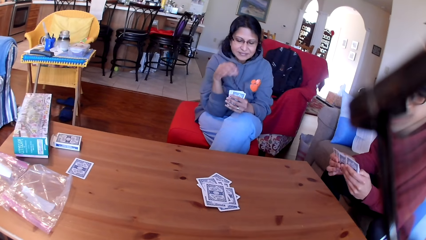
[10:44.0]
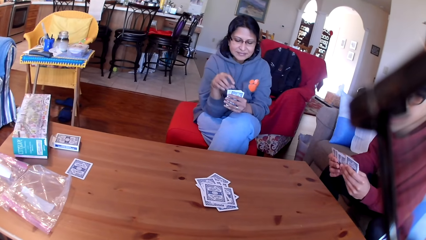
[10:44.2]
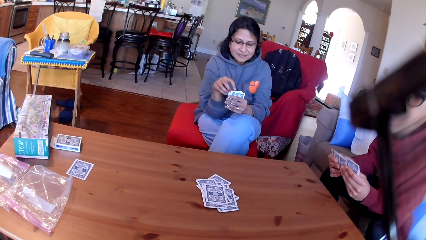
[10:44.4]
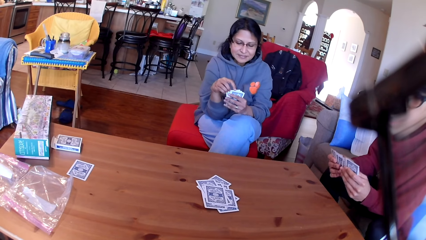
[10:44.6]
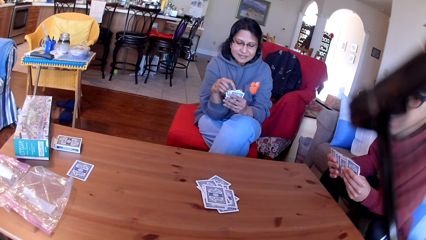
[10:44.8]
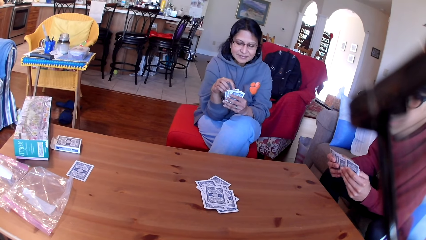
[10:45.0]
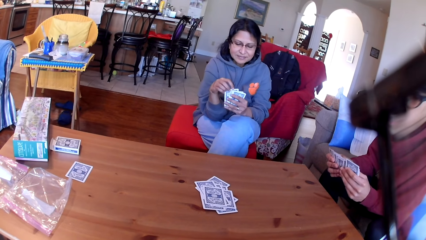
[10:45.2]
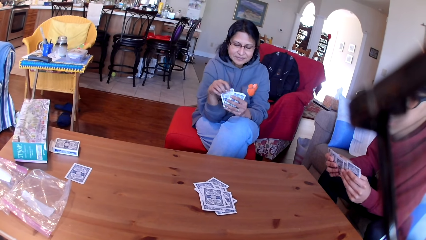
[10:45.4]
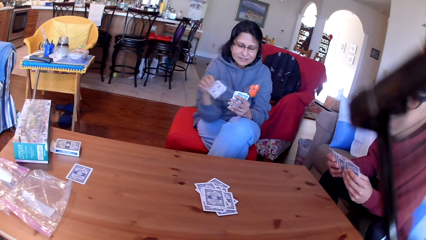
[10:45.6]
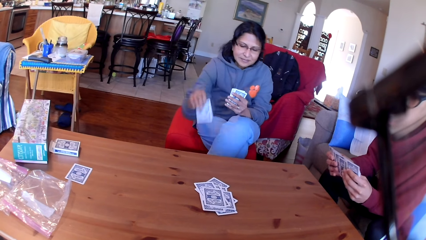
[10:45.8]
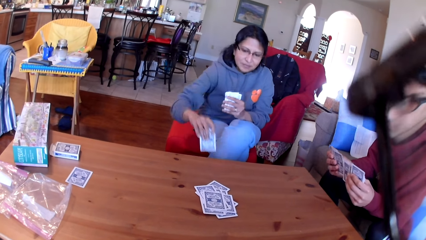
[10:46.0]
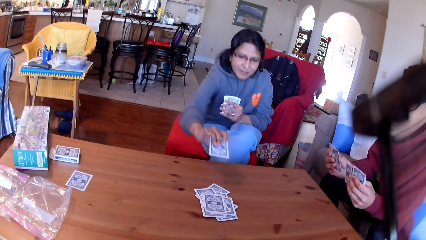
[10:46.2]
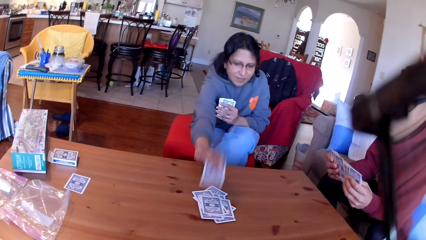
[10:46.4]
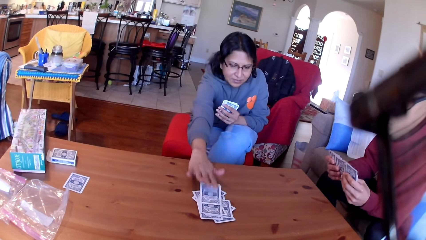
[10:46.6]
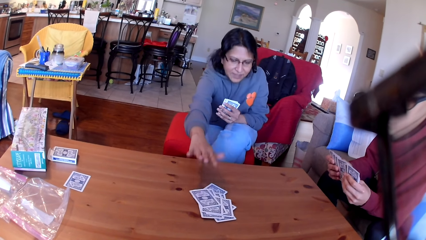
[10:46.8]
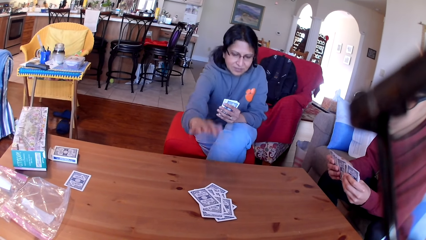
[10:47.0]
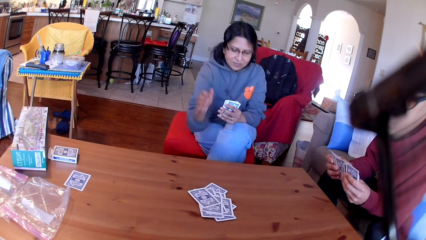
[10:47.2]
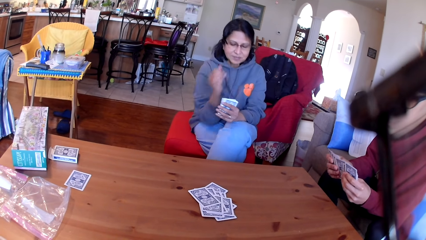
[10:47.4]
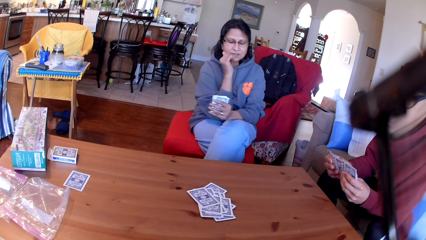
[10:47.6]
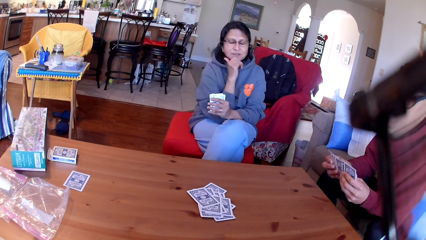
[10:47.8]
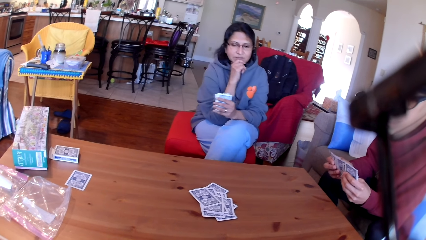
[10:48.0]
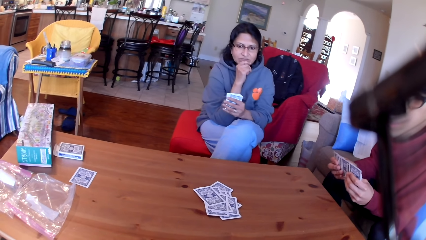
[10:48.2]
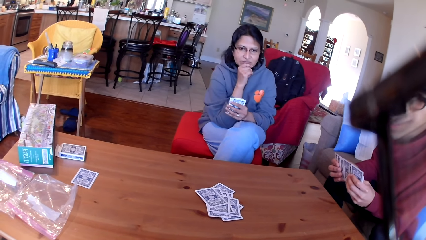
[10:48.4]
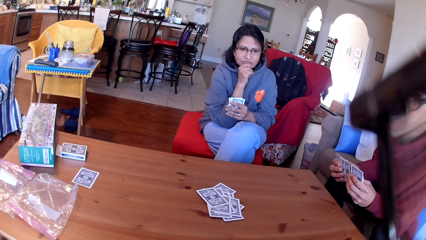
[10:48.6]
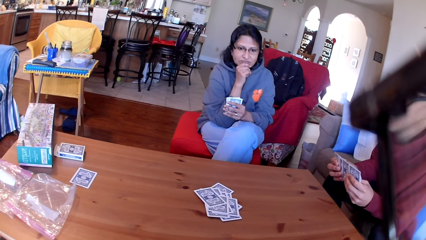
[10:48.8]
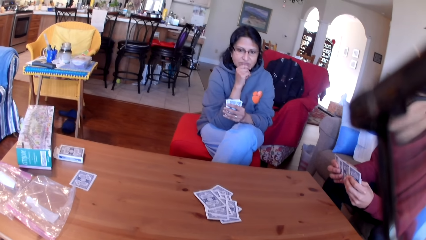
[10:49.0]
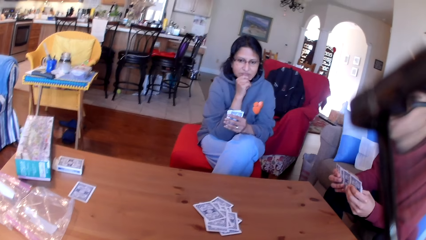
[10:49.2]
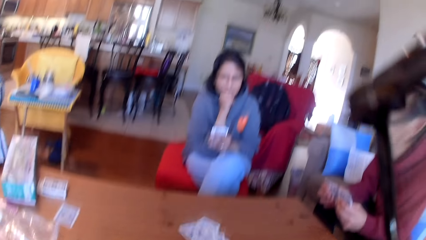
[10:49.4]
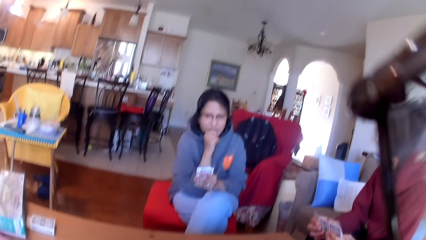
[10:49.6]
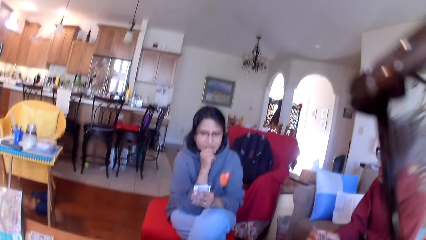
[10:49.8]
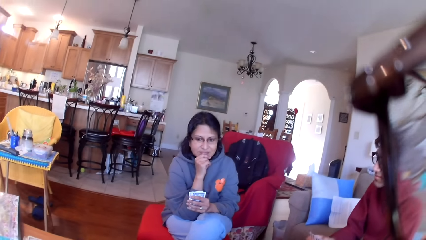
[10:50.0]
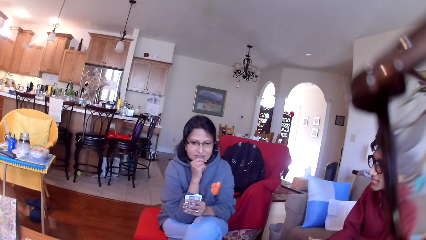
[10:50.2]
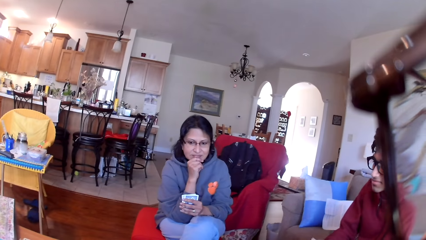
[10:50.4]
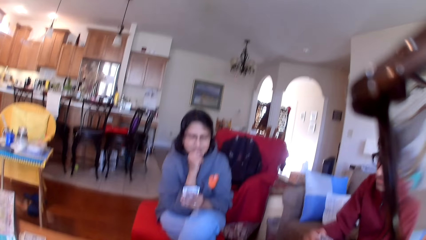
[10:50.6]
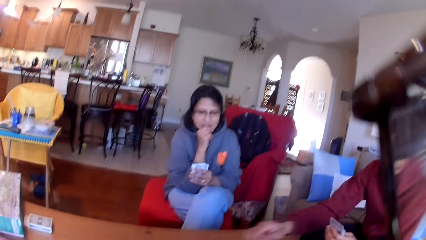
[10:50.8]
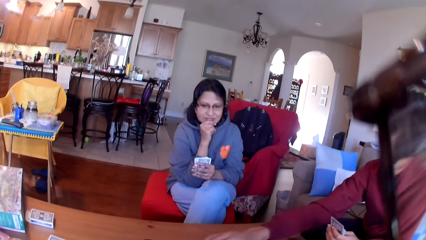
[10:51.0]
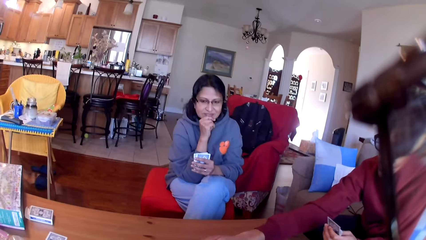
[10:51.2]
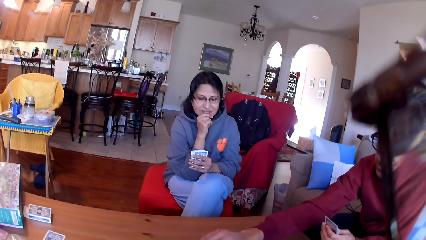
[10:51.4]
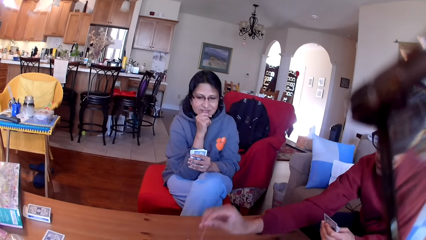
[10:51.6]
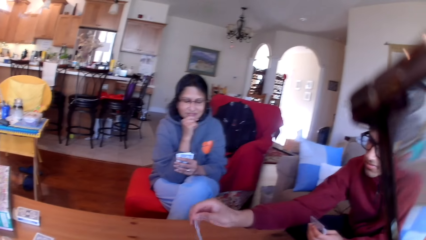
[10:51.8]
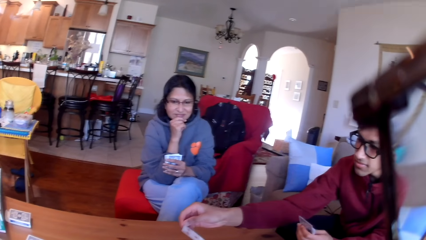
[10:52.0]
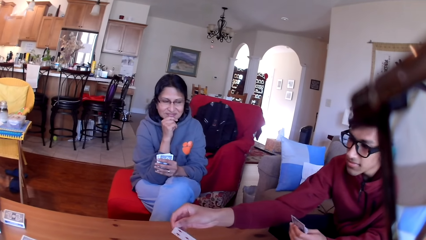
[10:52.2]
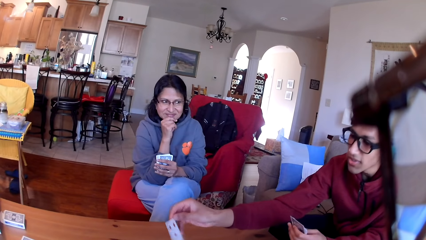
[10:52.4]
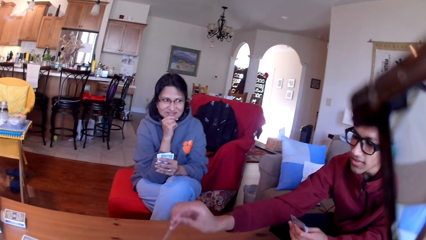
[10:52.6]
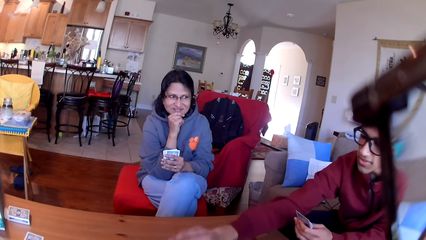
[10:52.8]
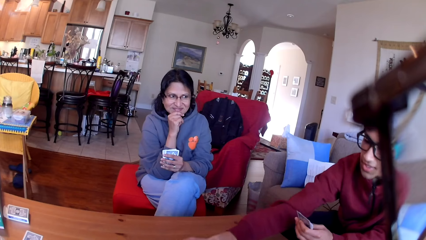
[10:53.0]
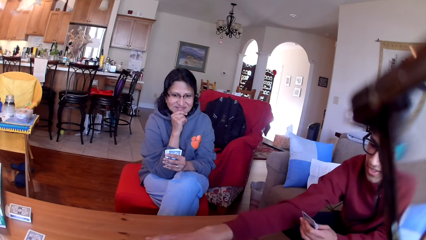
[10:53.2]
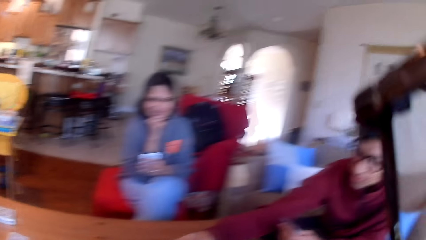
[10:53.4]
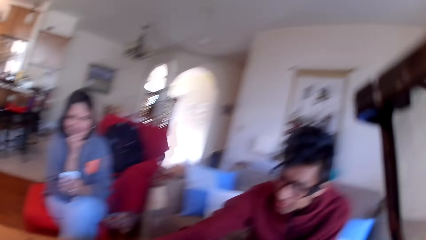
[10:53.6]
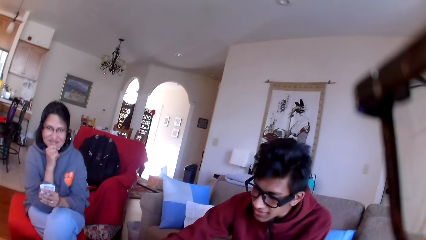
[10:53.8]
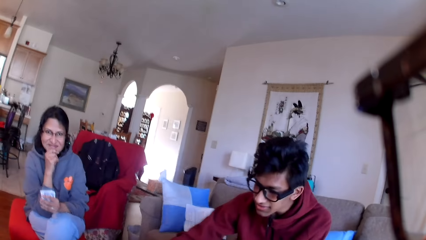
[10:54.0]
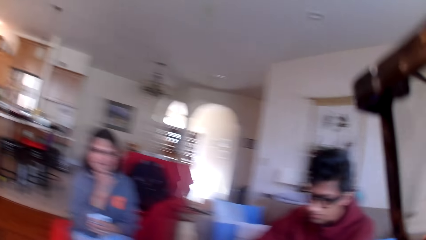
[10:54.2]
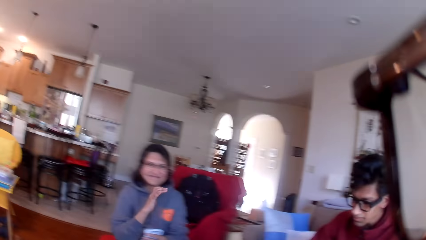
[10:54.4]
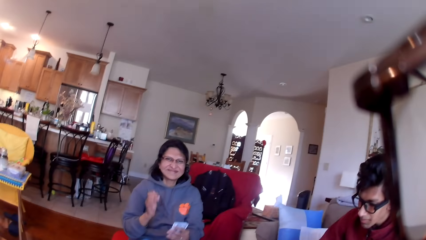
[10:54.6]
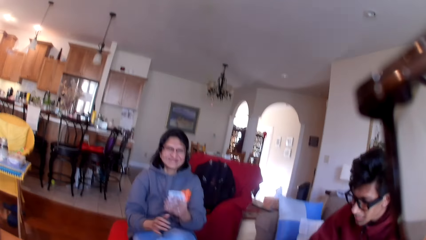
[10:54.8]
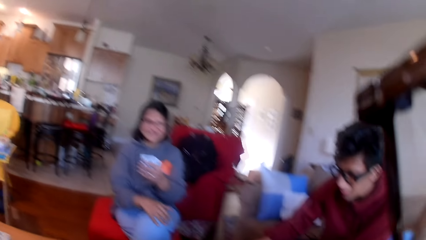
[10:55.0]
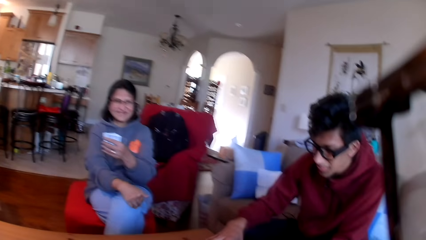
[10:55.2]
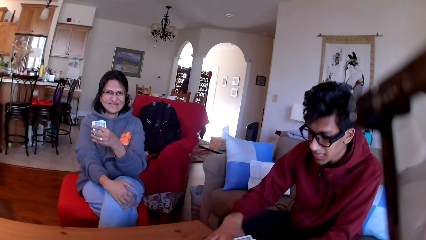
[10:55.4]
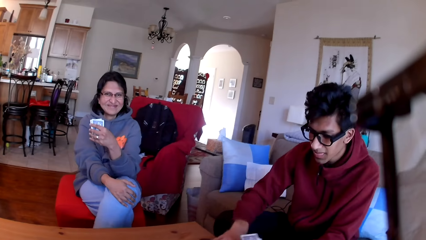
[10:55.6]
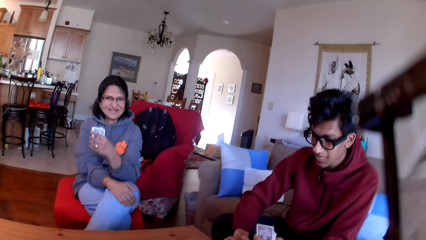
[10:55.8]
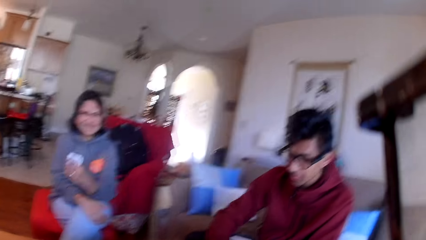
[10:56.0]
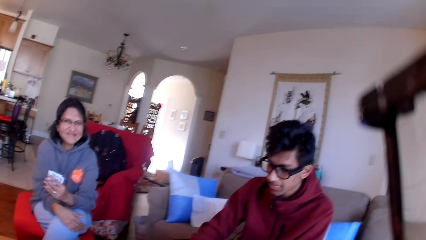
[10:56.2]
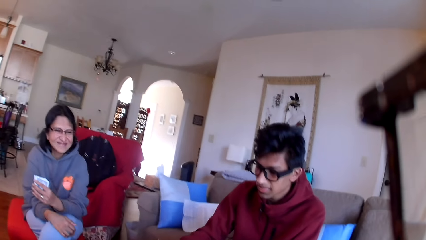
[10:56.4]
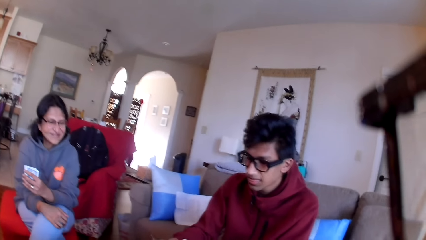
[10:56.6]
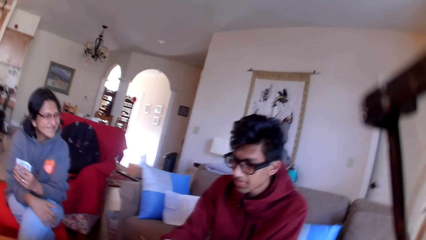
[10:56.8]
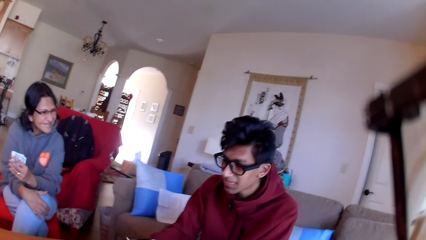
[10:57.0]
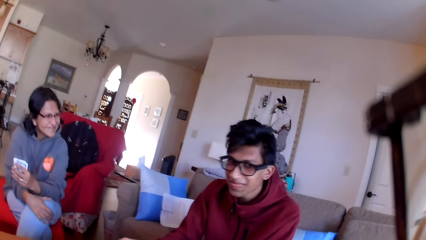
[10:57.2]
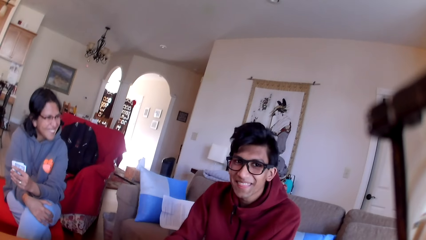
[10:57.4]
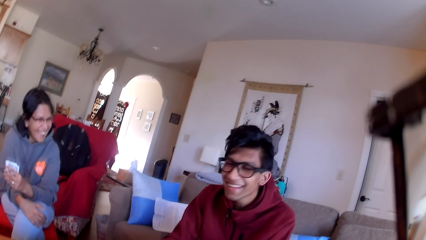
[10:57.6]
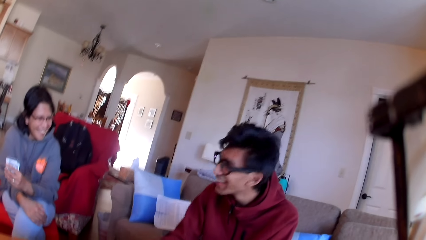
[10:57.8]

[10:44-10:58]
A woman places a card on the table. A man picks a card from the table. The man looks at the card. The man picks the cards from the table.

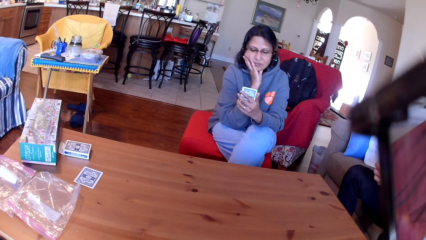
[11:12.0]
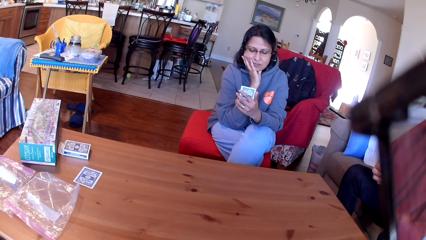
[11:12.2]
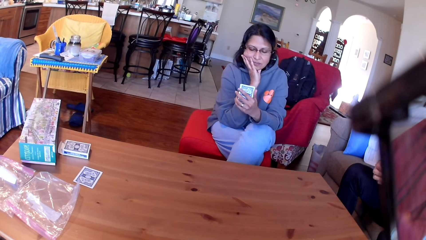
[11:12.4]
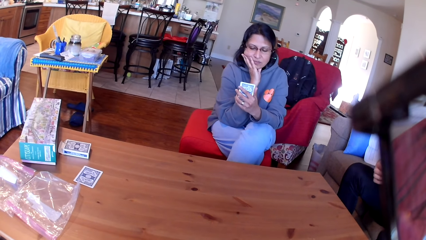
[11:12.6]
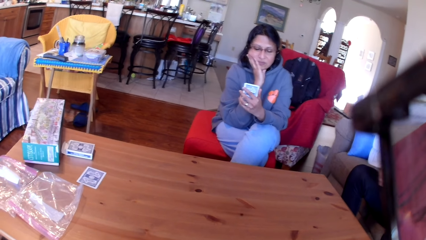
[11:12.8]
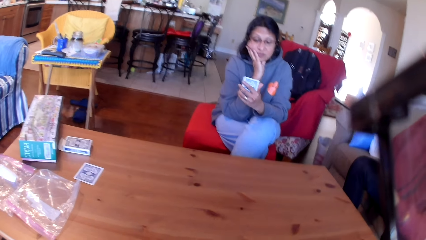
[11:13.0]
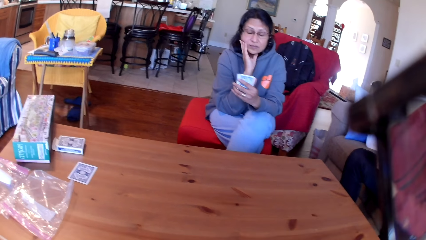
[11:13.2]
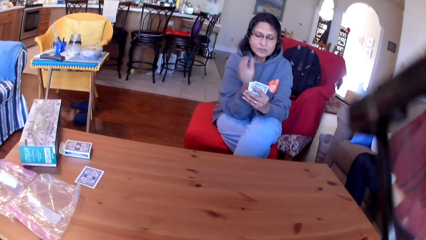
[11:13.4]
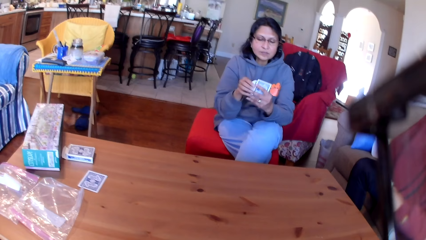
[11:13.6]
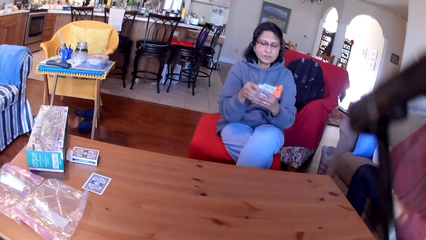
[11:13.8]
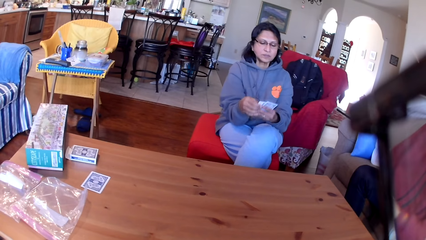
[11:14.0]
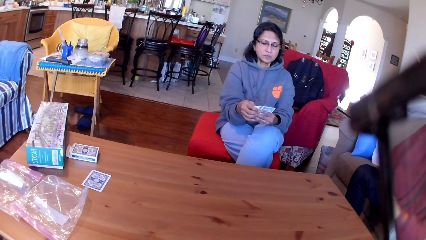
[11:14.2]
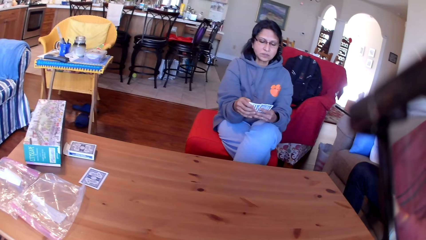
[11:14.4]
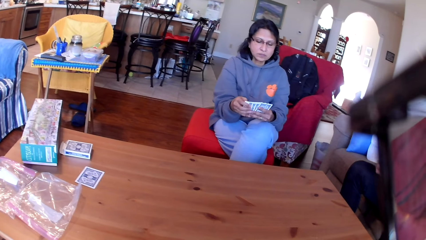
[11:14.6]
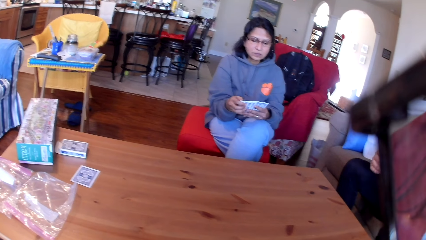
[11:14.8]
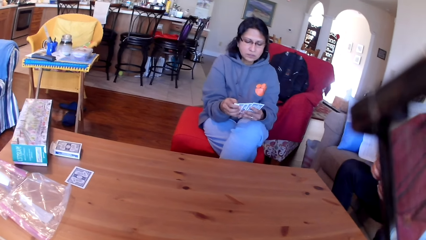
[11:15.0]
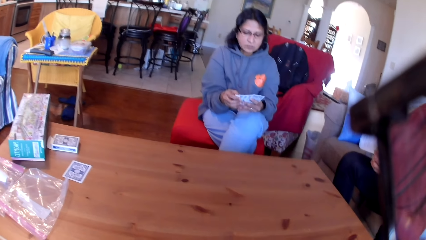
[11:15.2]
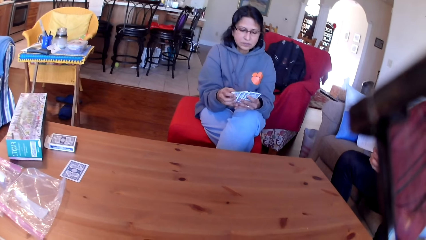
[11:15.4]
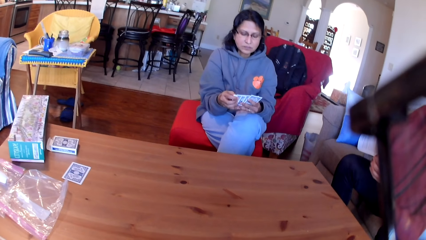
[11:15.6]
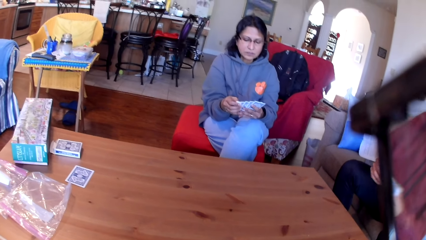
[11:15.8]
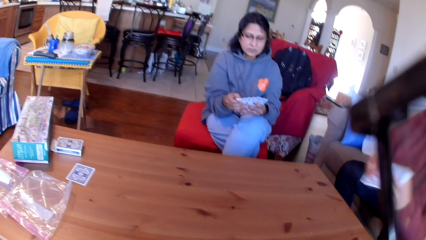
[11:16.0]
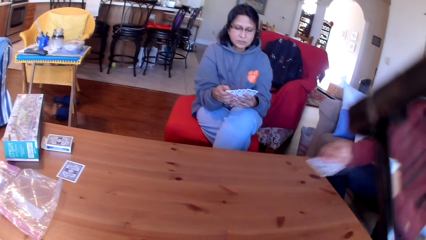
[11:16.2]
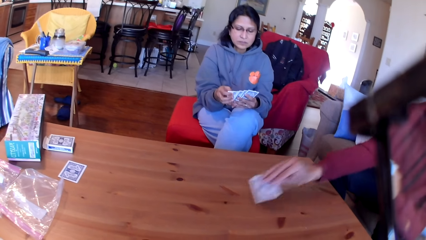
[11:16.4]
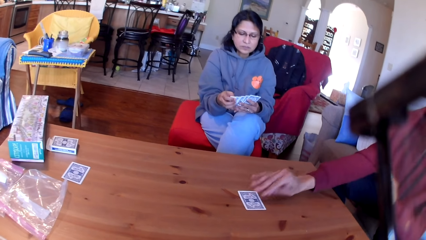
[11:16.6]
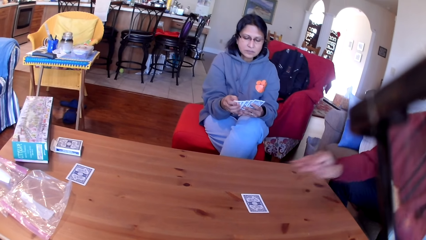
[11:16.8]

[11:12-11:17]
A lady looks on the cards. A man places a card on the table.
